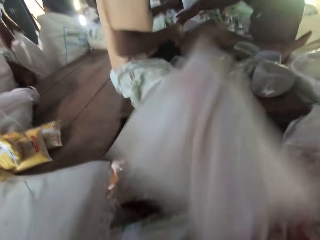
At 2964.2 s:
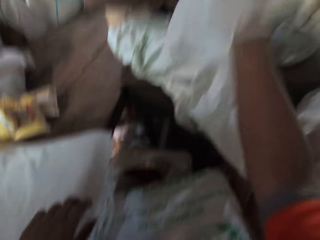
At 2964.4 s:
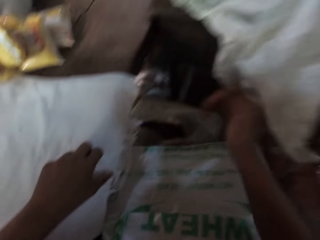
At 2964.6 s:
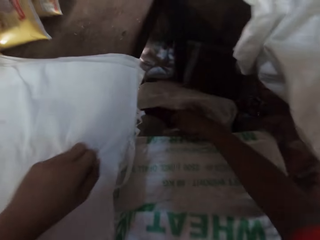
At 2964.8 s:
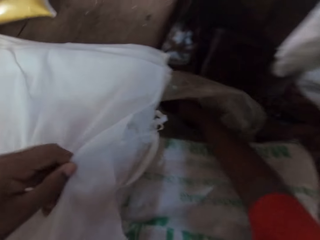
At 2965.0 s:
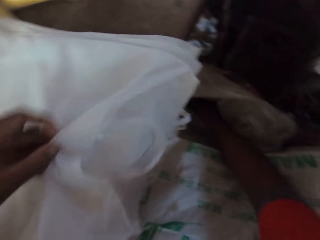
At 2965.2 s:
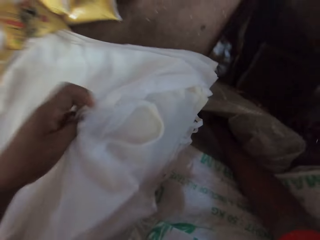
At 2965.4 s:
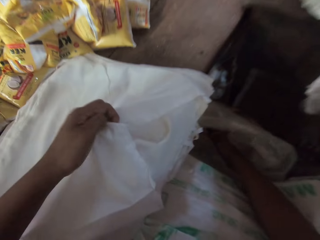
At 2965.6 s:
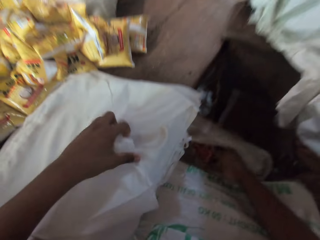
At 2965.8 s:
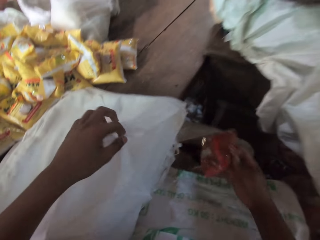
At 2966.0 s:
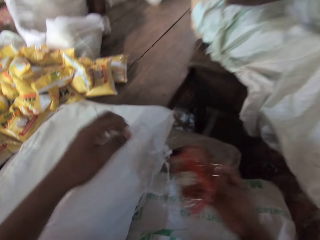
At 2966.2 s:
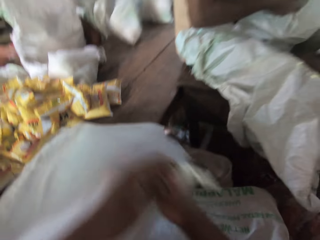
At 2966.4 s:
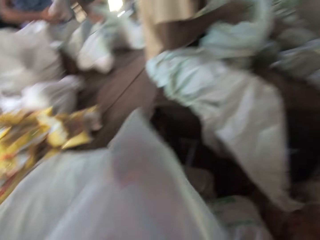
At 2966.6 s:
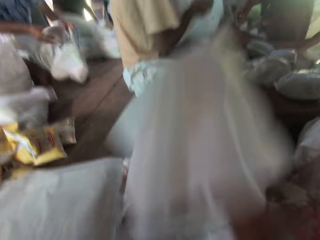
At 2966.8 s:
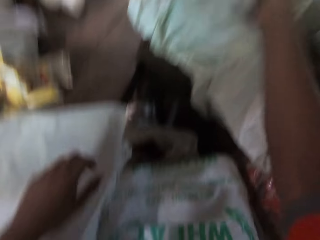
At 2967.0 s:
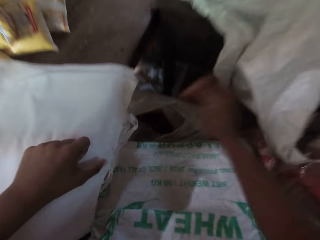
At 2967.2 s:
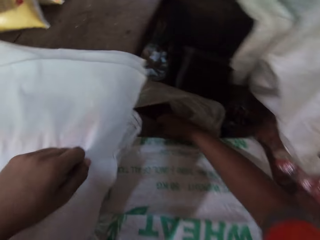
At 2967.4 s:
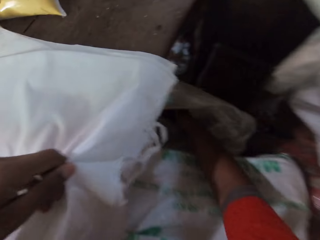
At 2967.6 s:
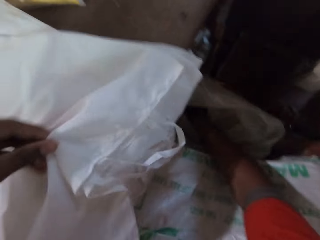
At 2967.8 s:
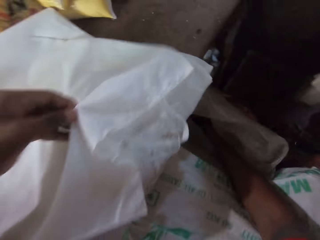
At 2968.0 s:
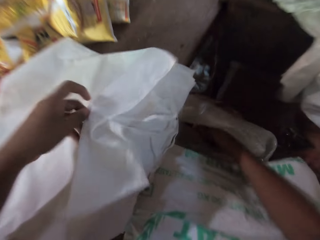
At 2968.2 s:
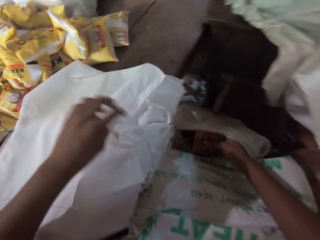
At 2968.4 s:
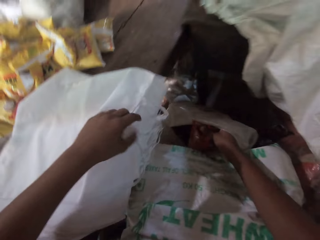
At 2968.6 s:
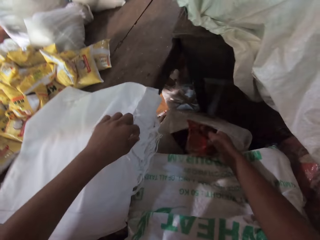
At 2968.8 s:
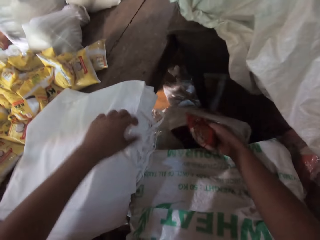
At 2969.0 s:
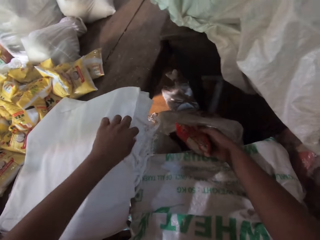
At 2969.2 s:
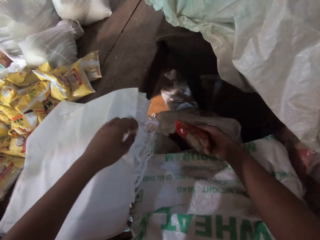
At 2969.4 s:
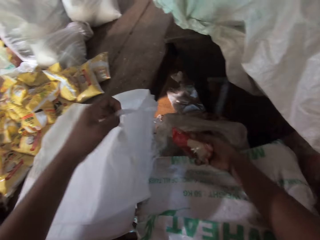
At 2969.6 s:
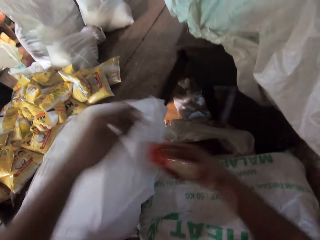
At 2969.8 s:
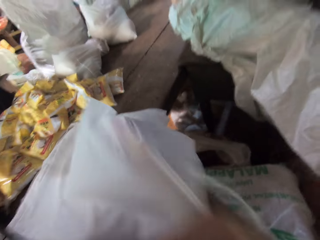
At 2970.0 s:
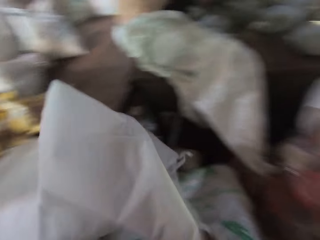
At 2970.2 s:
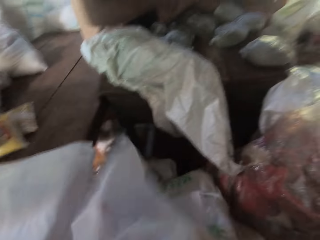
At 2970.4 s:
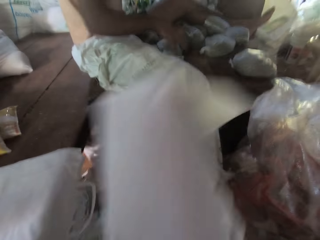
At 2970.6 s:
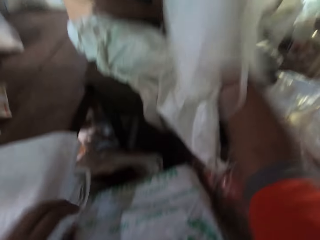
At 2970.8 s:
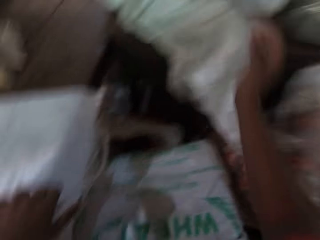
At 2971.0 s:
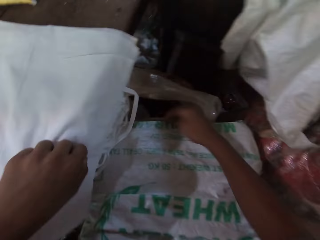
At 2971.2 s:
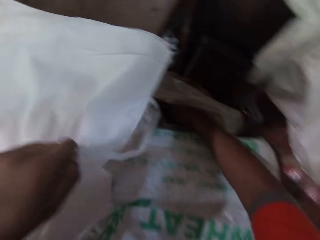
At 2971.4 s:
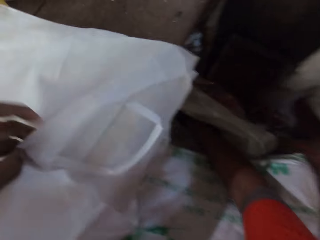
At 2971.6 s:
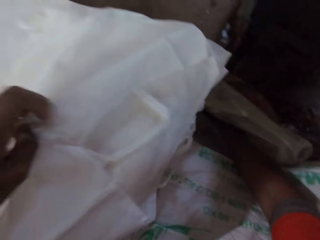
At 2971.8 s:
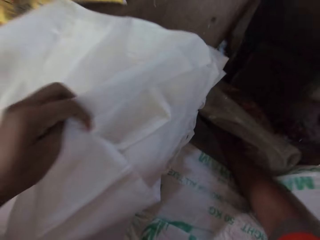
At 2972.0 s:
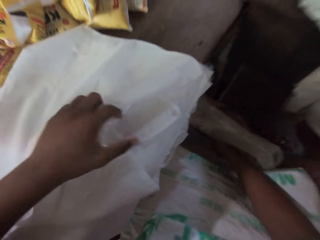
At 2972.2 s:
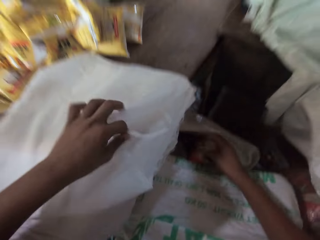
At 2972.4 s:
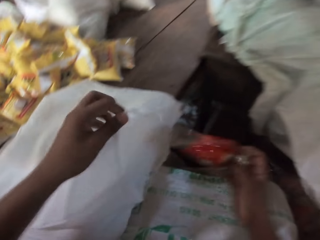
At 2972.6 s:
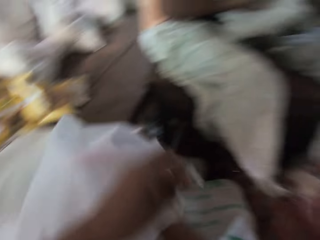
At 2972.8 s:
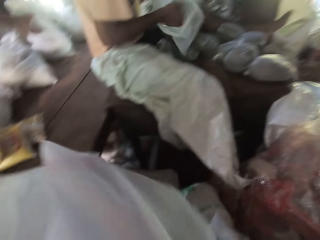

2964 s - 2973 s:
The camera wearer throws the bag in his right hand on the table. He opens a bag on the table with his left hand. He picks up a sachet of chili powder from the sack on the ground with his right hand. He puts the sachet of chili powder in his right hand into the bag in his left hand. He throws the bag in his right hand on the table. He picks up a sachet of chili powder from the sack on the ground with his right hand. He opens a bag on the table with his left hand. He puts the sachet of chili powder in his right hand into the bag in his left hand. He throws the bag in his right hand on the table. He opens a bag on the table with his left hand. He picks up a sachet of chili powder from the sack on the ground. He puts the sachet of chili powder in his right hand into the bag in his left hand.

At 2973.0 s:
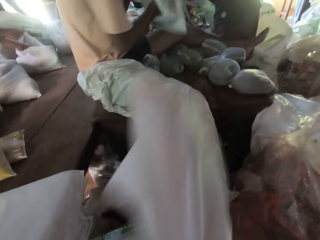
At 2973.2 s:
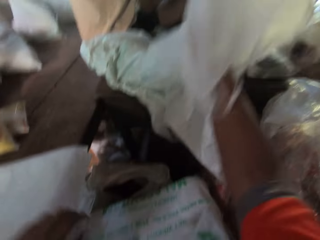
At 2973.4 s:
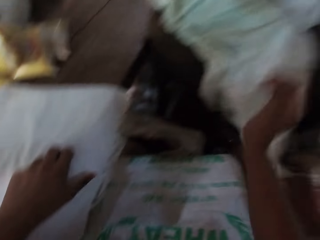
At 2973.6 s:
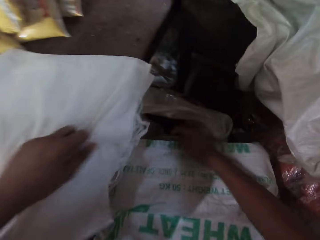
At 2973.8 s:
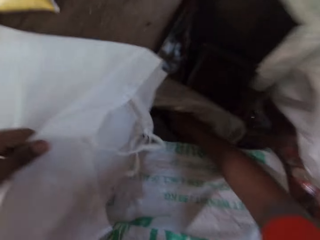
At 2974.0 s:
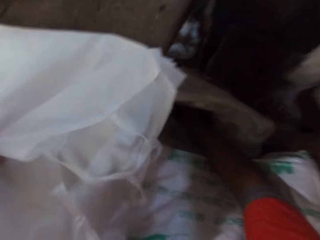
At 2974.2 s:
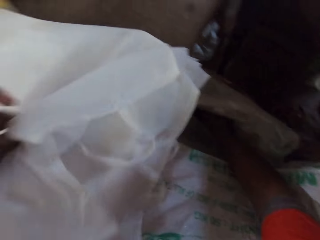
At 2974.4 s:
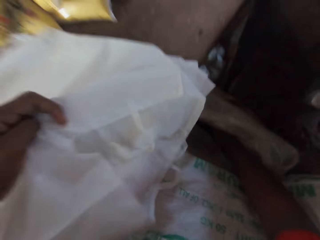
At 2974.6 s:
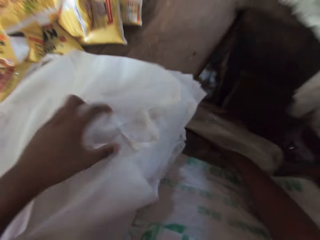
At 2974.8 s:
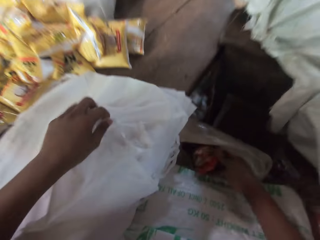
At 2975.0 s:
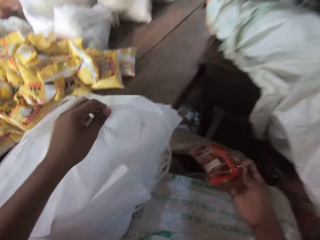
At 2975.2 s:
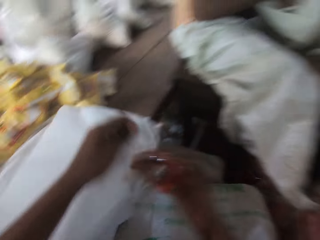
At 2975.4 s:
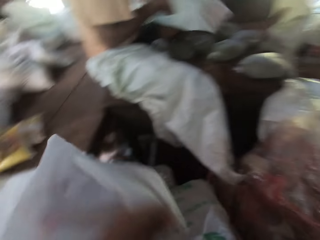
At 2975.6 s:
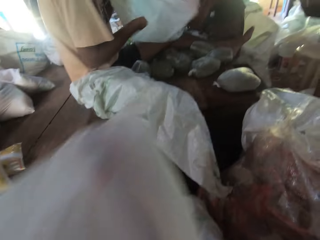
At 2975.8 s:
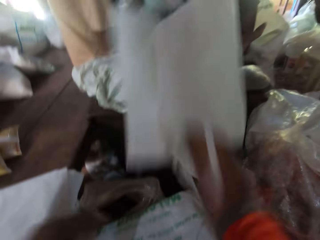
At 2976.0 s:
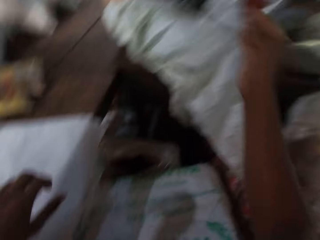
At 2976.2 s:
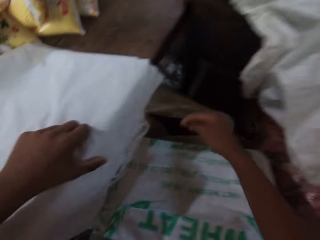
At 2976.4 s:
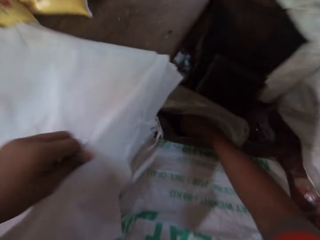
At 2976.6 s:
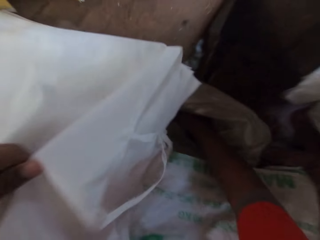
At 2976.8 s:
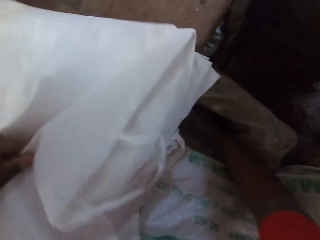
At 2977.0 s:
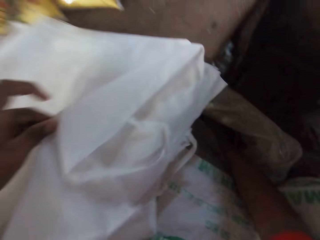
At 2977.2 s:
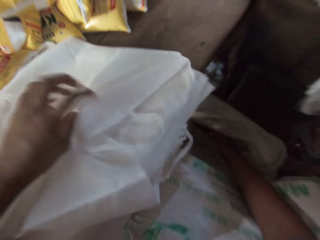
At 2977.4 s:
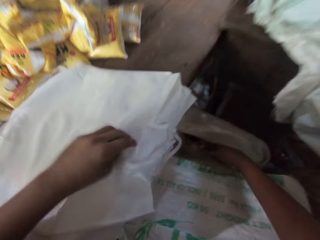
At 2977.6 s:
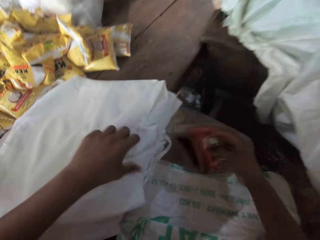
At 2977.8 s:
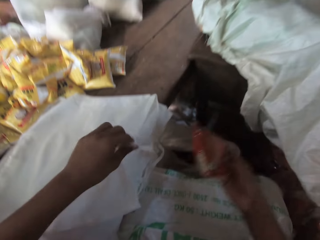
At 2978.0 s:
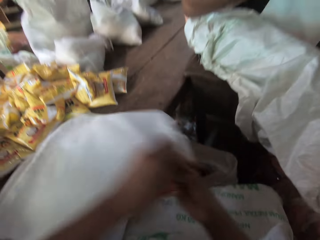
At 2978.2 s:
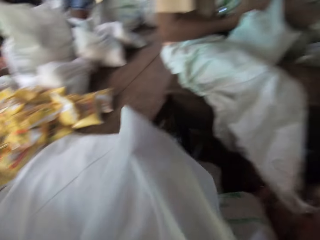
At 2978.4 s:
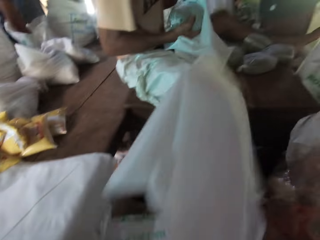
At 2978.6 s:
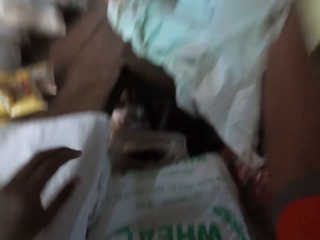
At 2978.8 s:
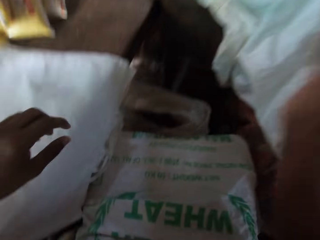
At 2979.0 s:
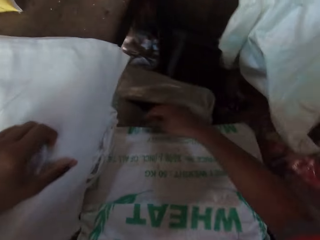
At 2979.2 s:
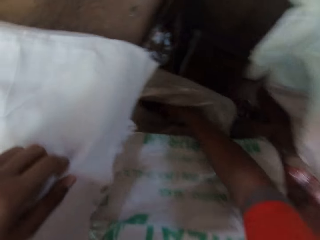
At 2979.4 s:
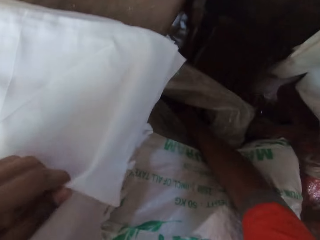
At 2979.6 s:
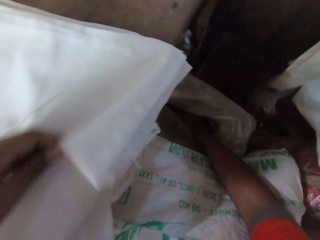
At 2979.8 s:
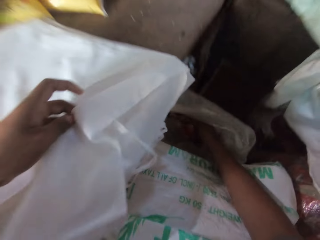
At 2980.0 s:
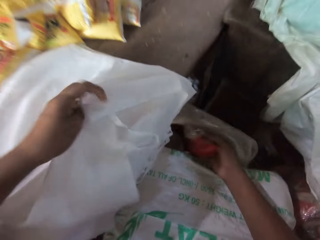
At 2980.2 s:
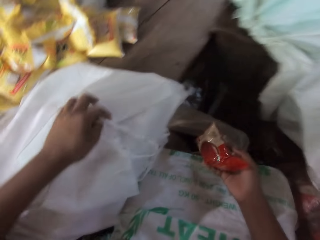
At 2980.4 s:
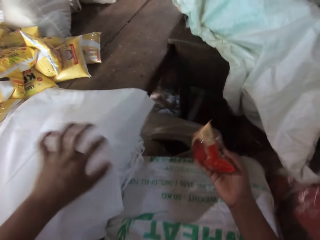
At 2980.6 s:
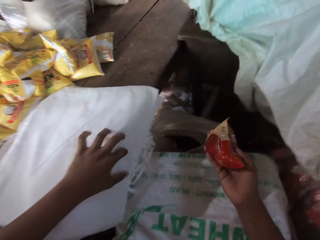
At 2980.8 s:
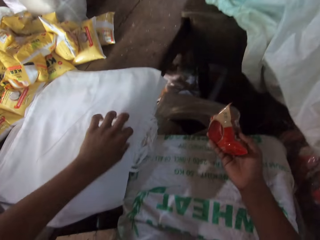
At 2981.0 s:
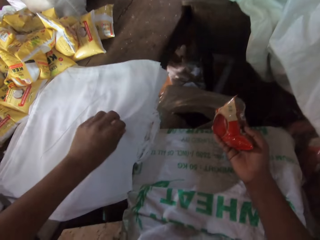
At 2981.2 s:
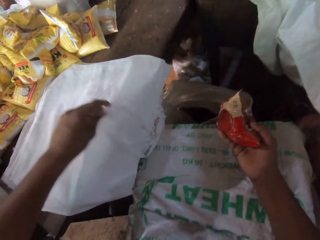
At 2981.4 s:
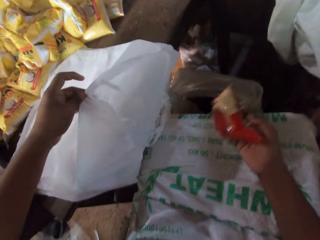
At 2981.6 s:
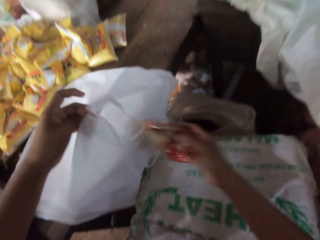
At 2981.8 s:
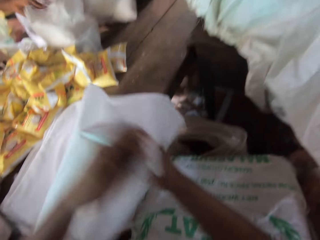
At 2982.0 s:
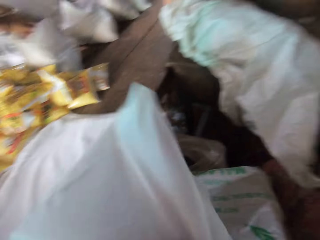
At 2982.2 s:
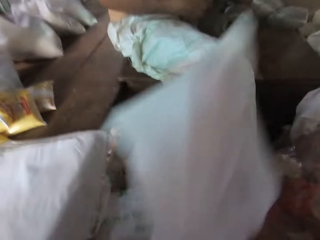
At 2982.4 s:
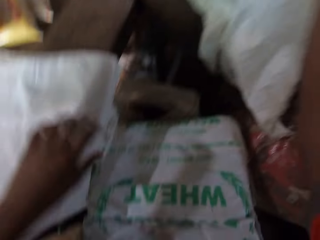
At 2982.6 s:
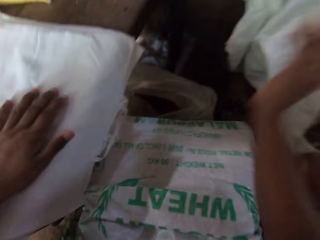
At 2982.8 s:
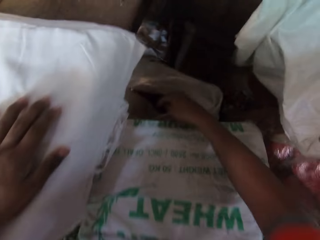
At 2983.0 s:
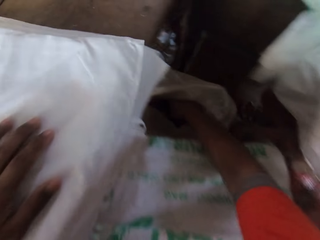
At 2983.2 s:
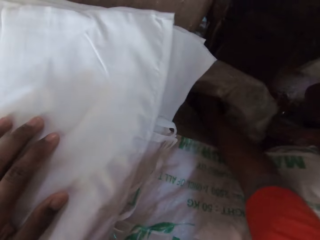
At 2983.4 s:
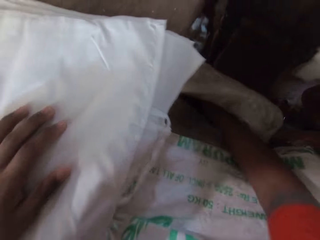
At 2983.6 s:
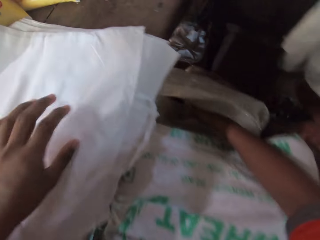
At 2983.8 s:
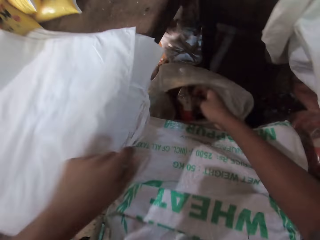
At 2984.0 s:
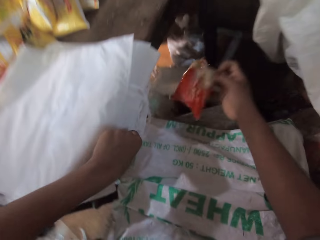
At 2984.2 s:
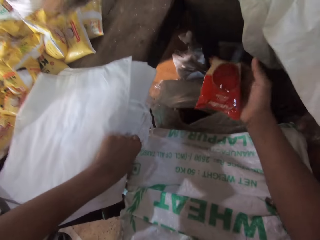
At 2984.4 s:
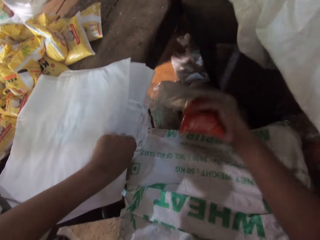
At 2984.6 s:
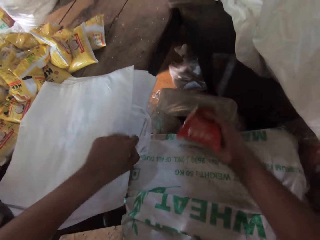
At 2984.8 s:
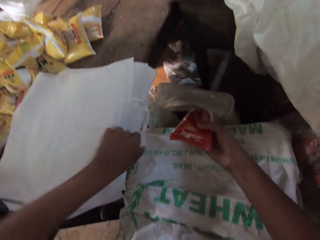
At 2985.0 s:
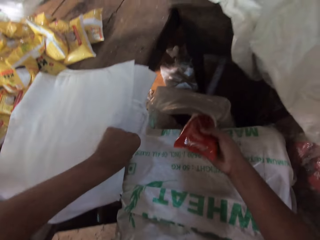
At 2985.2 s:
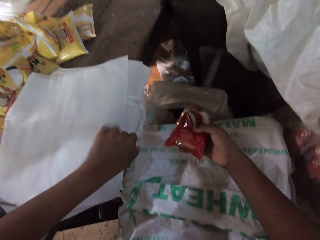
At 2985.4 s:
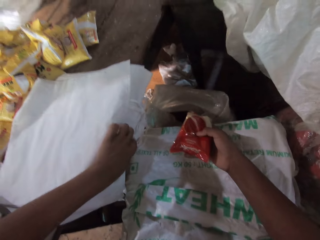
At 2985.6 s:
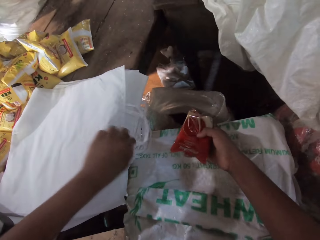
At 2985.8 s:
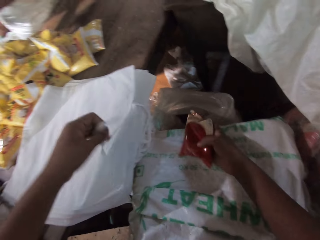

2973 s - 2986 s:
The camera wearer throws the bag in his right hand on the table. He opens a bag on the table with his left hand. He picks up a sachet of chili powder from the sack on the ground. He puts the sachet of chili powder in his right hand into the bag in his left hand. He throws the bag in his right hand on the table. He opens a bag on the table with his left hand. He picks up a sachet of chili powder from the sack on the ground with his right hand. He puts the sachet of chili powder in his right hand into the bag in his left hand. He throws the bag in his right hand on the table. He picks up a sachet of chili powder from the sack on the ground with his right hand. He converses with a man, another man, a third man, and a fourth man. He puts the sachet of chili powder in his right hand into the bag in his left hand. He opens a bag on the table with his left hand. He throws the bag in his right hand on the table. He picks up a sachet of chili powder from the sack on the ground with his right hand. He opens a bag on the table with his left hand.
